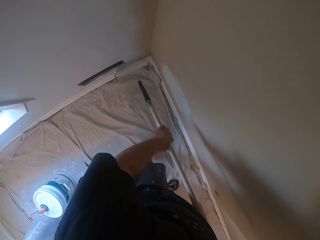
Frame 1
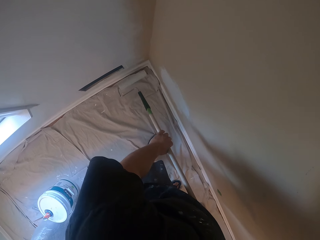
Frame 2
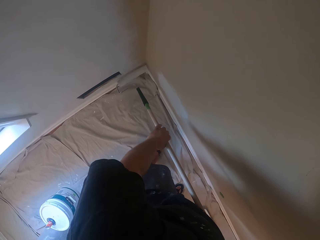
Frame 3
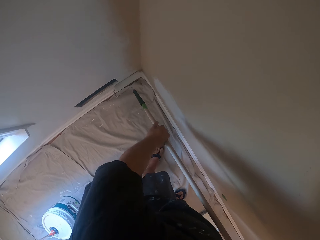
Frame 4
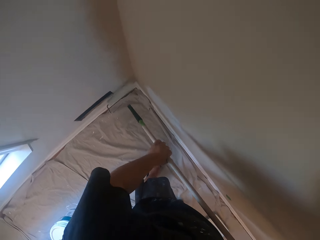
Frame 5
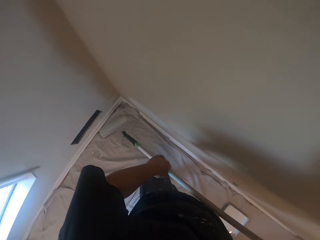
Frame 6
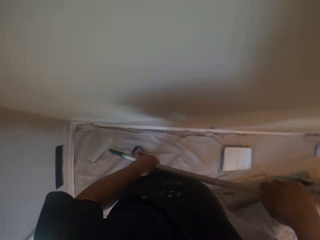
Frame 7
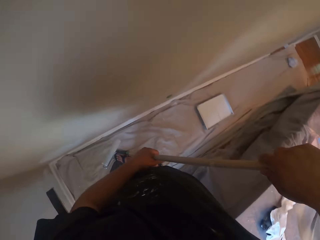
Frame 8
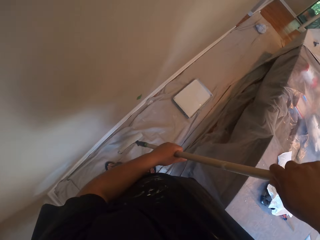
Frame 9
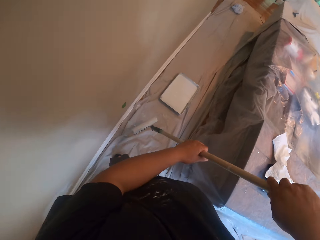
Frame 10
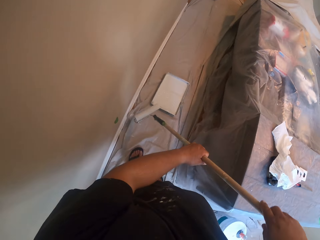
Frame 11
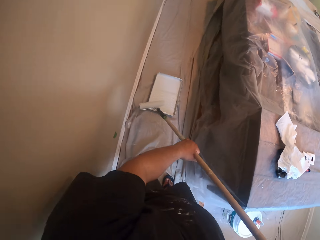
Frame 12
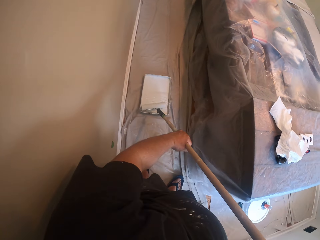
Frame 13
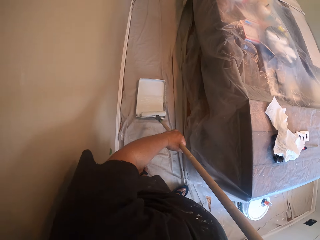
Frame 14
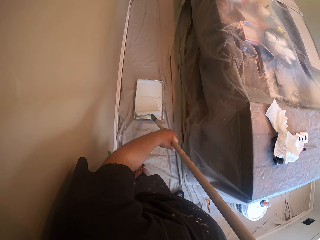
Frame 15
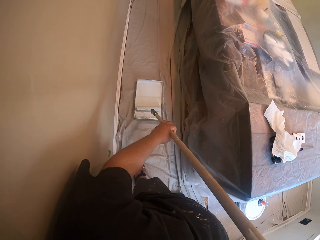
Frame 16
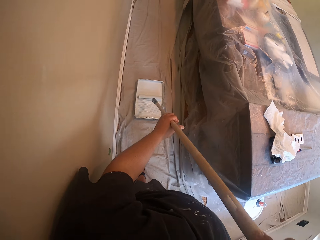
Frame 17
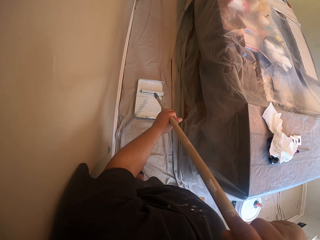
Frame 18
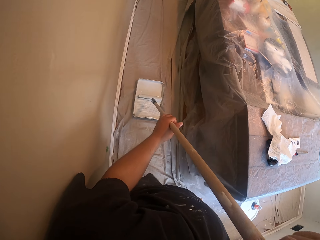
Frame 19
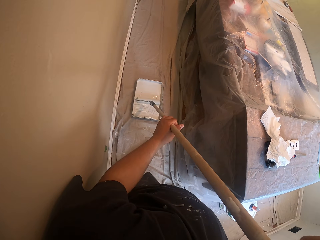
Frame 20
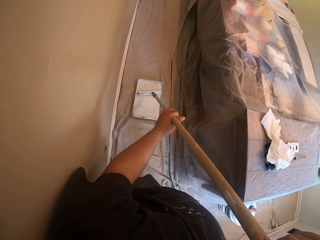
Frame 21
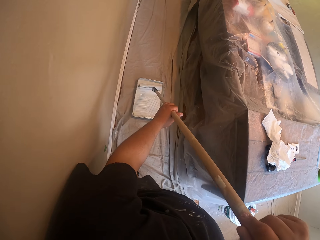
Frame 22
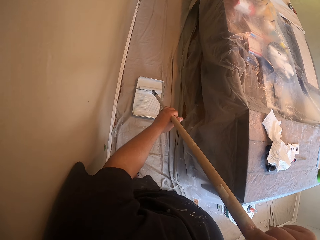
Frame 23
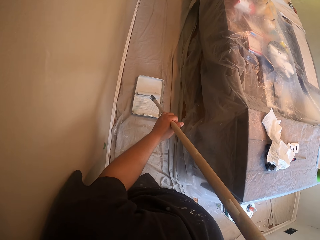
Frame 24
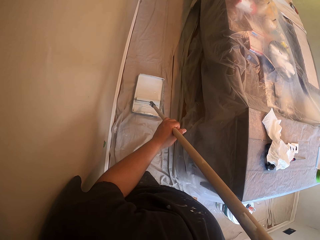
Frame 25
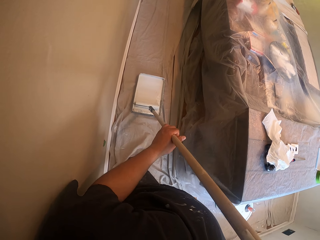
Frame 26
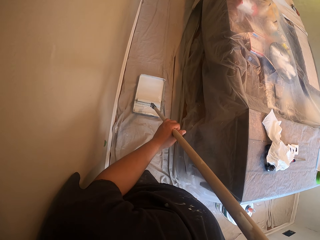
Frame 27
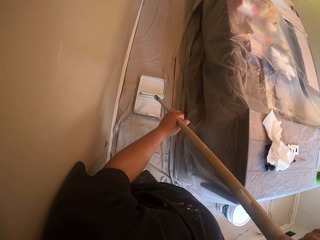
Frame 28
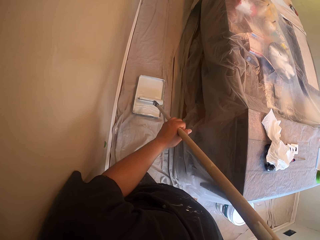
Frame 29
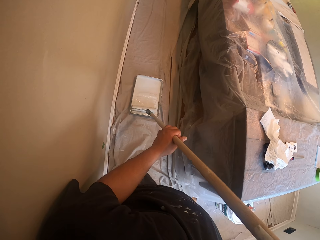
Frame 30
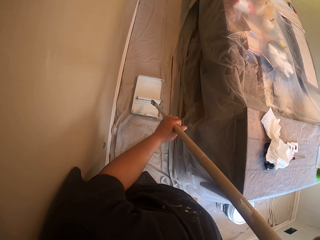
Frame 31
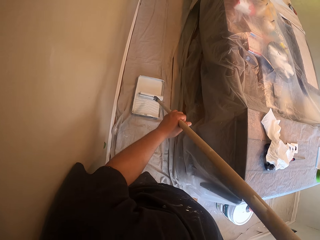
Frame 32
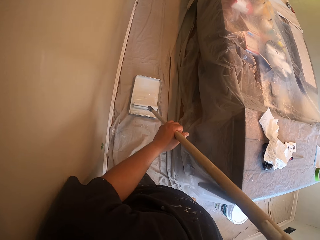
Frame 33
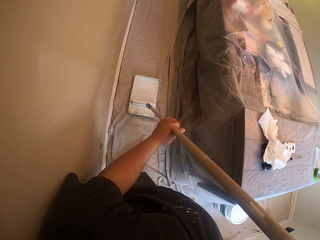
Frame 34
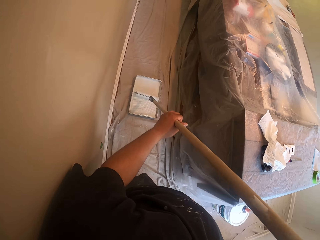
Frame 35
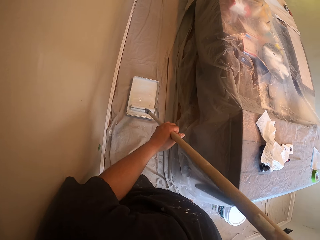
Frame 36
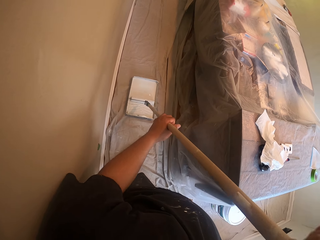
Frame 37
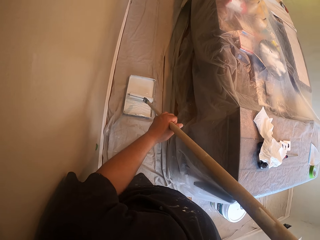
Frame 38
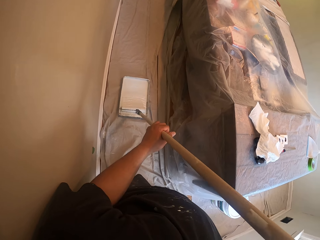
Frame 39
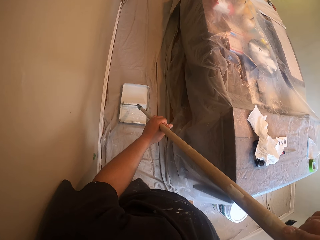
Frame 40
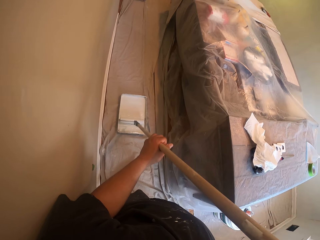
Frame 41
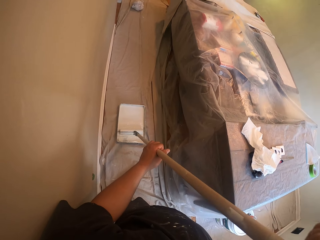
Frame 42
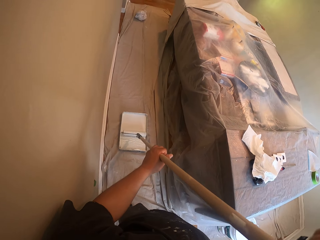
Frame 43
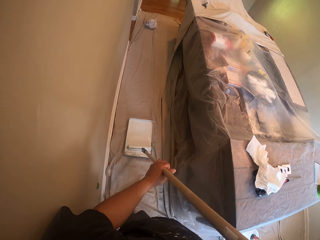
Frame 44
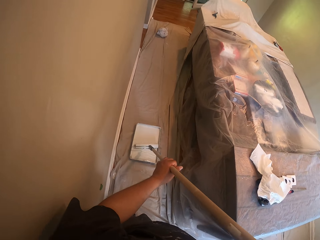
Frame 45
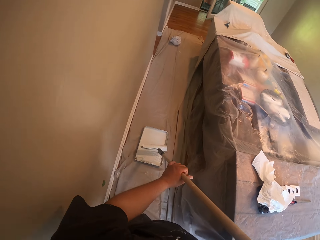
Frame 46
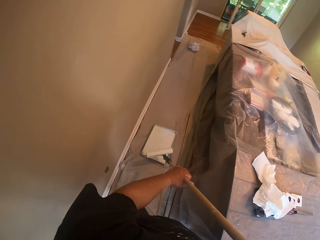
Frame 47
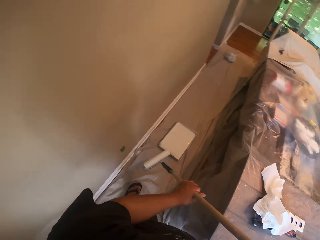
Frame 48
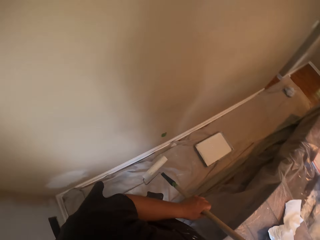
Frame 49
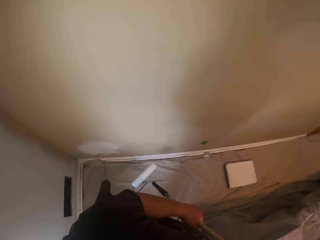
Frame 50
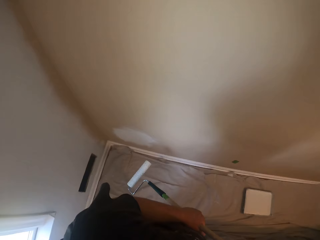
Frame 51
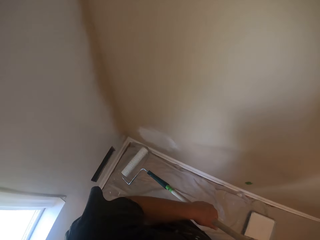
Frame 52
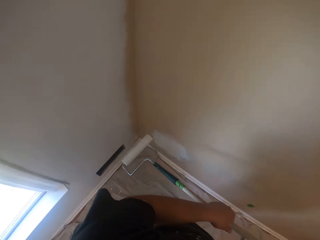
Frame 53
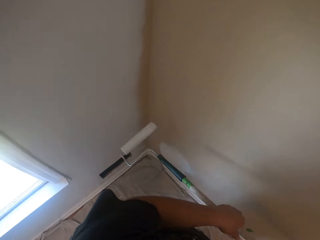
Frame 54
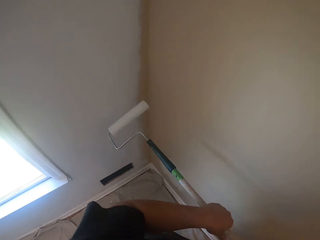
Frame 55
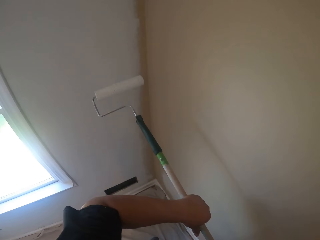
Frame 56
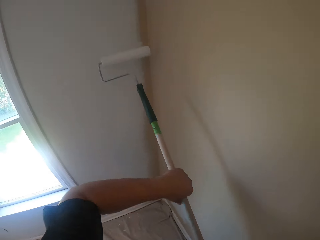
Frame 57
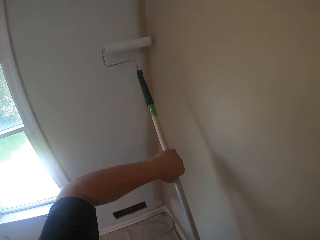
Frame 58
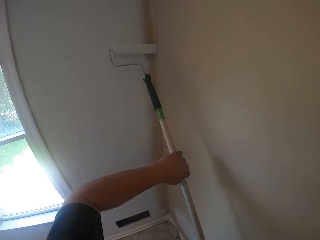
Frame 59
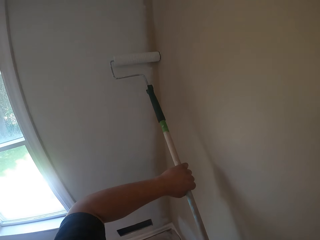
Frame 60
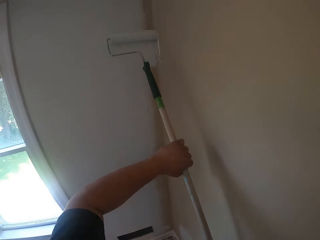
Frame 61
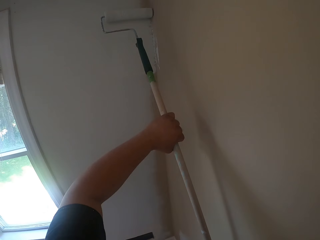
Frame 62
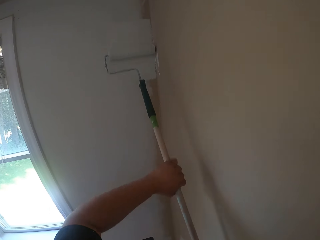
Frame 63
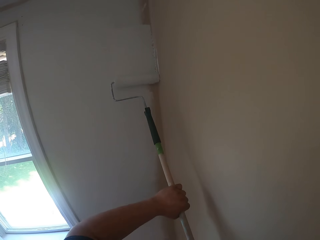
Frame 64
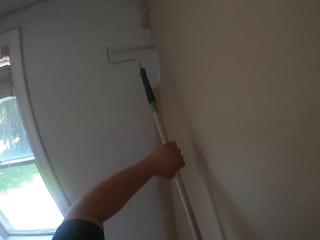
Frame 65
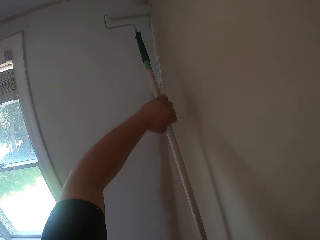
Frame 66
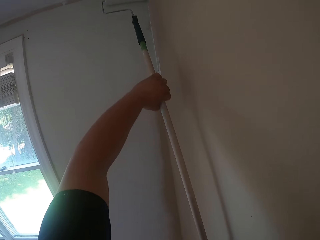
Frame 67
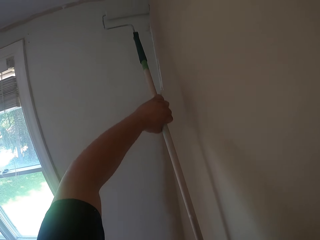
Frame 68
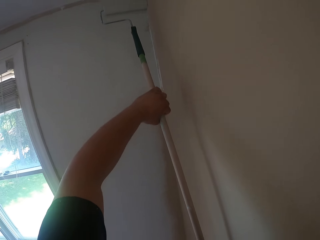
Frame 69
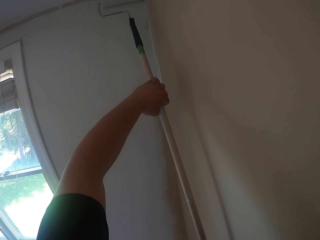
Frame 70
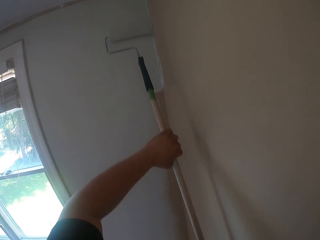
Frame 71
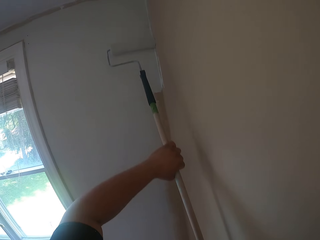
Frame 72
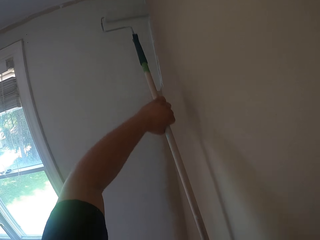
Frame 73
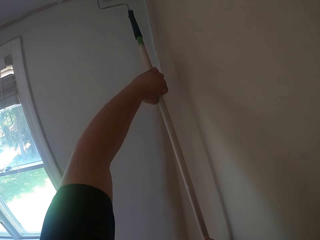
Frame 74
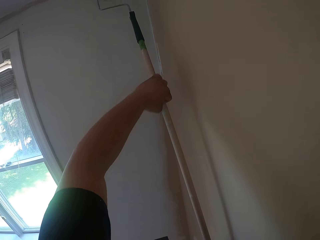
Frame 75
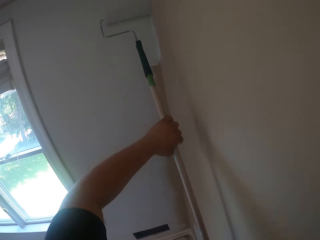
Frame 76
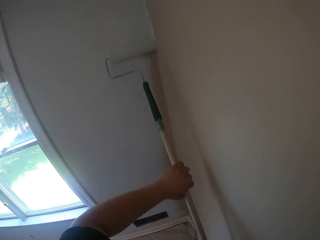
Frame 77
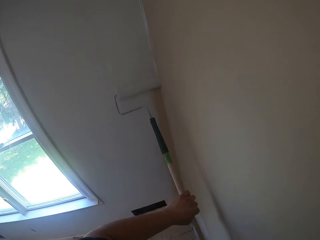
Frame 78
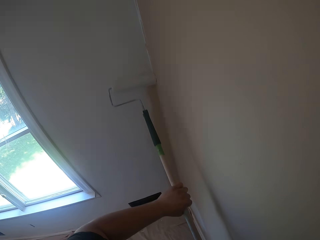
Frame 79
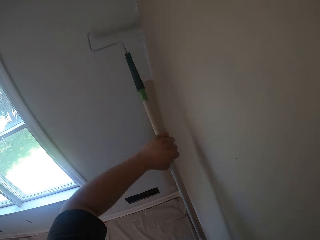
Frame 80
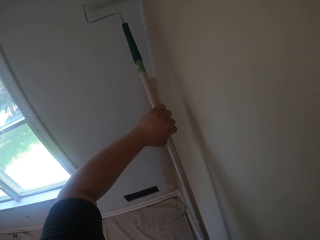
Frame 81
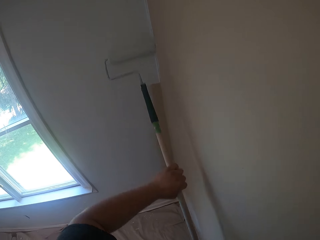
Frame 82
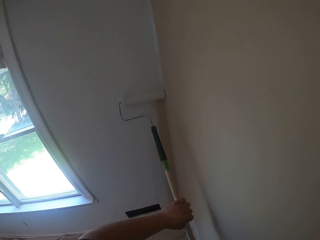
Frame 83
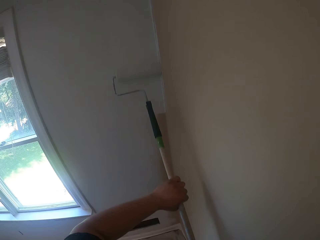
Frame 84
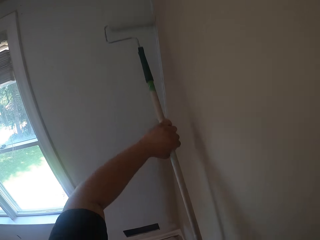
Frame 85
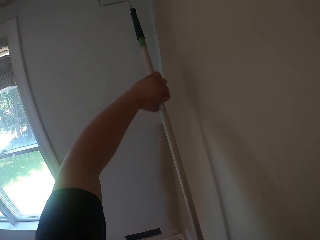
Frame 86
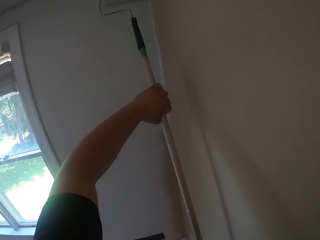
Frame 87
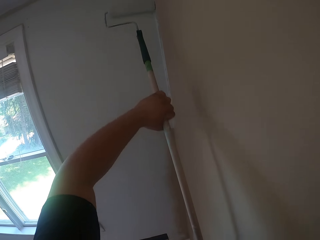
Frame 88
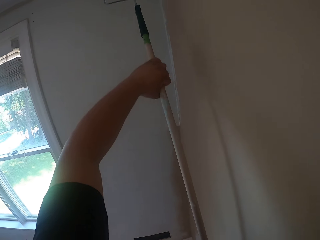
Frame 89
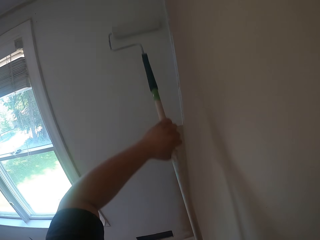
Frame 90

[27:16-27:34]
The camera wearer holds the paint roller. They apply the paint on the paint roller. They roll the roller brush inside a paint container on the floor. They hold the paint roller. They paint the wall of the room with the roller brush.

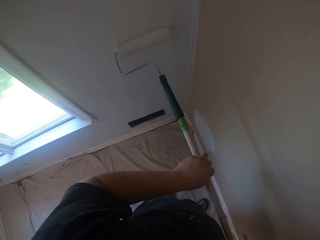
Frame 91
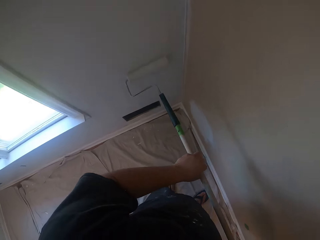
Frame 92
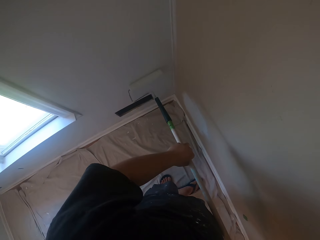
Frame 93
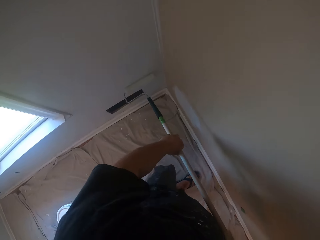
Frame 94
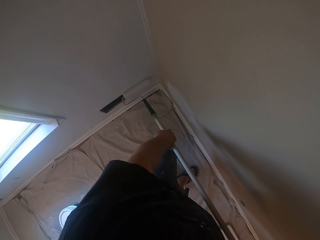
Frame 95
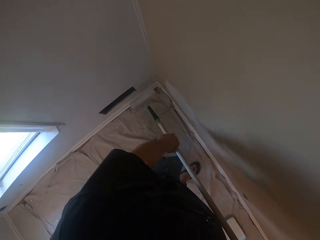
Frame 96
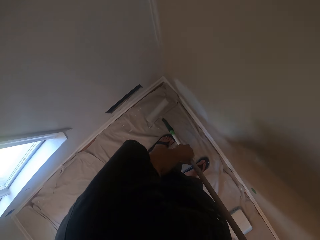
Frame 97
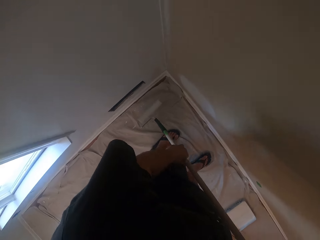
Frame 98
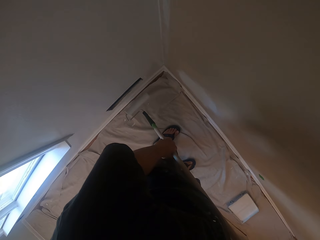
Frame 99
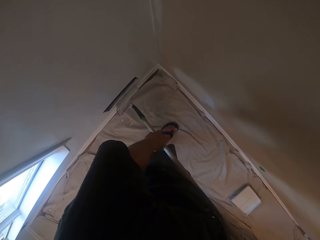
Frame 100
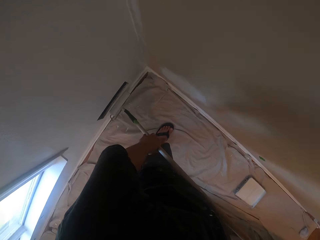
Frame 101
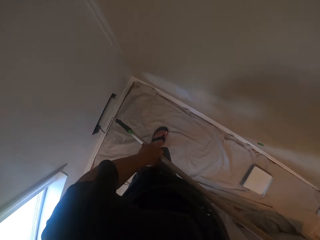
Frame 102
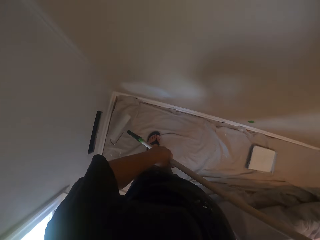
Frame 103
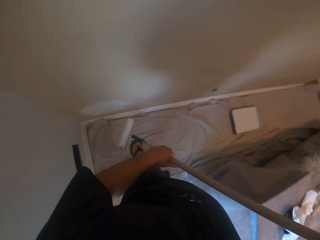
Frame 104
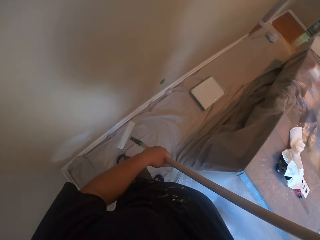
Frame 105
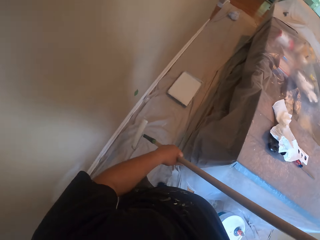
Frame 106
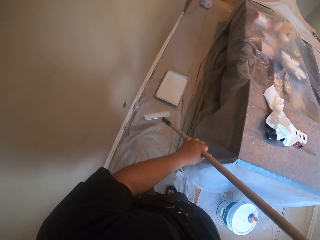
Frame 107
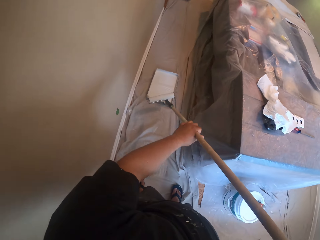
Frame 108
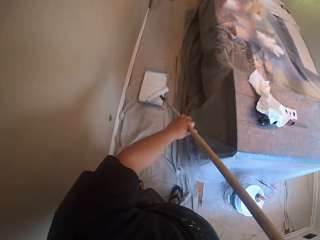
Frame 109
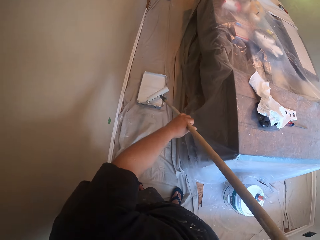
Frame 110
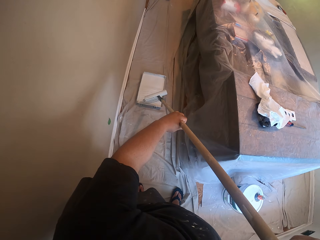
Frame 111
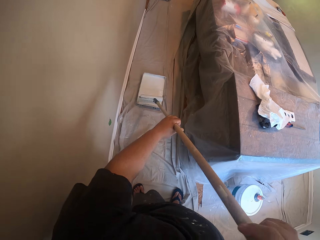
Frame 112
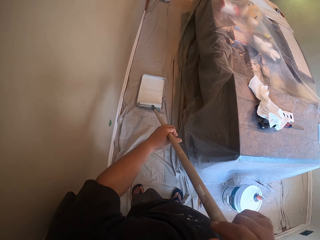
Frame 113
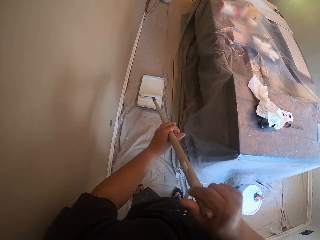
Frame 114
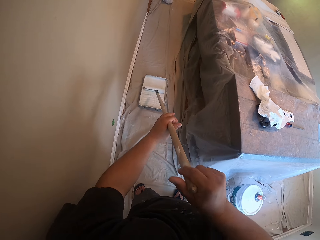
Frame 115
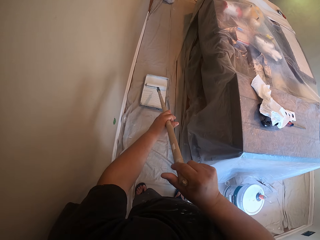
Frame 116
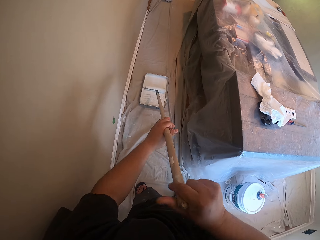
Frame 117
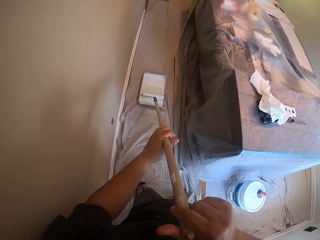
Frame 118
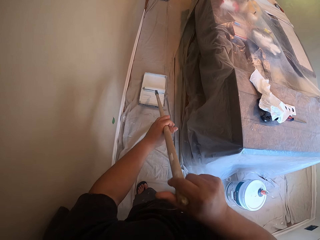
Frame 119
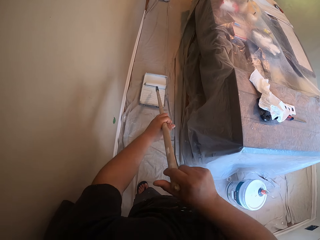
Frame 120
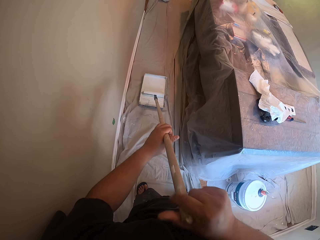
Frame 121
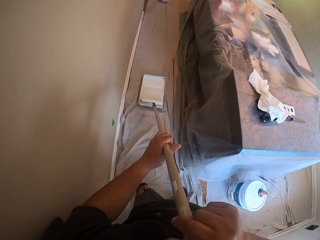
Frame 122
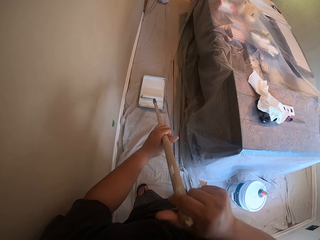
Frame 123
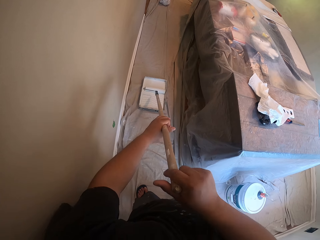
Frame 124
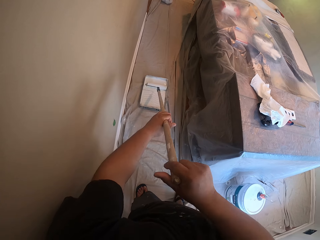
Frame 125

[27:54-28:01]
The camera wearer holds the paint roller. They apply the paint on the paint roller. They roll the roller brush inside the paint container on the floor.
